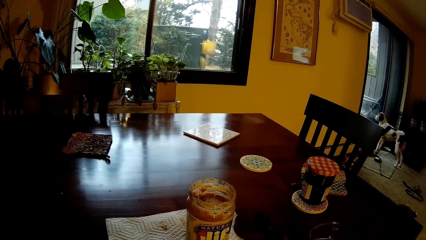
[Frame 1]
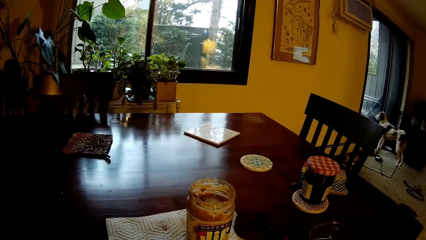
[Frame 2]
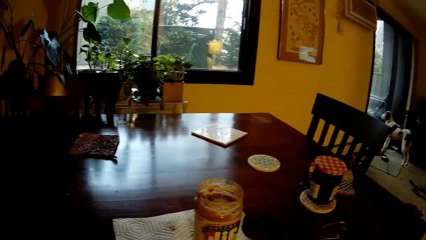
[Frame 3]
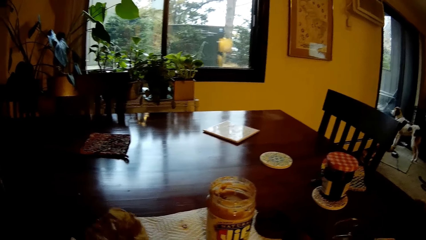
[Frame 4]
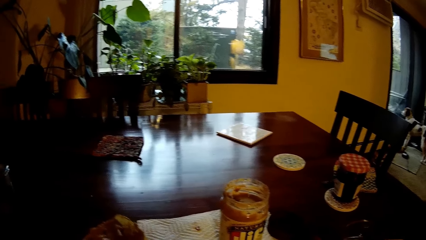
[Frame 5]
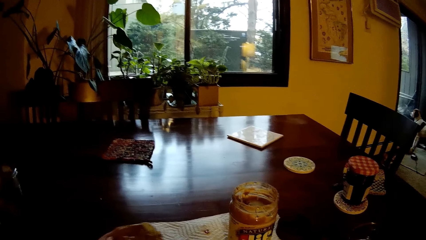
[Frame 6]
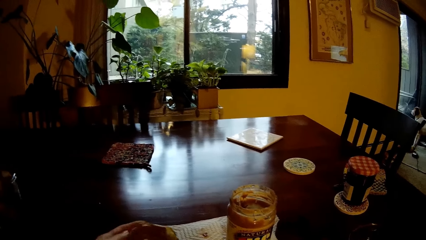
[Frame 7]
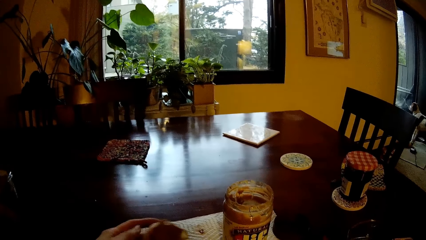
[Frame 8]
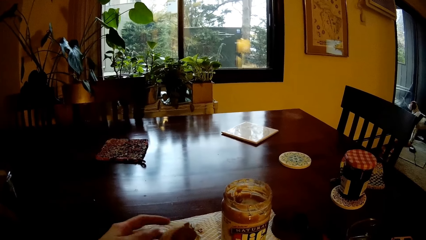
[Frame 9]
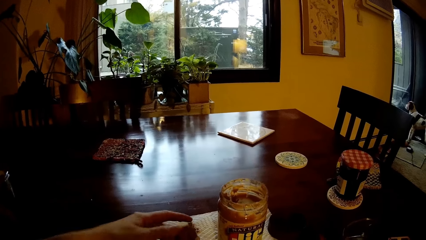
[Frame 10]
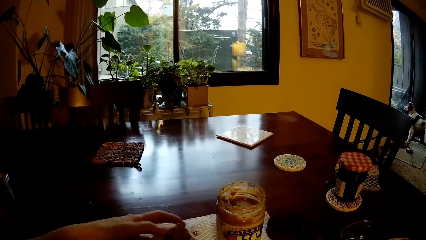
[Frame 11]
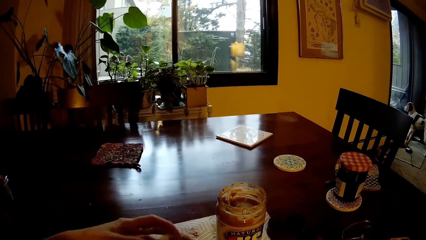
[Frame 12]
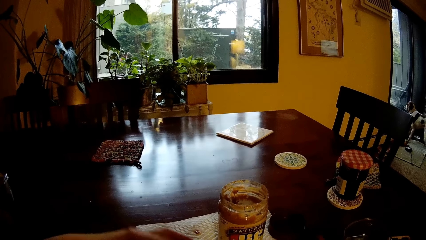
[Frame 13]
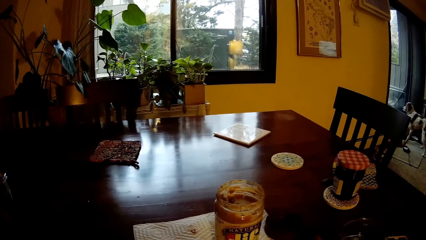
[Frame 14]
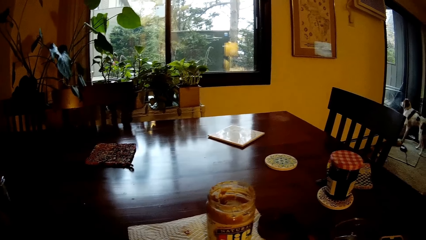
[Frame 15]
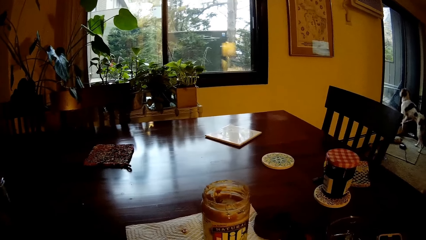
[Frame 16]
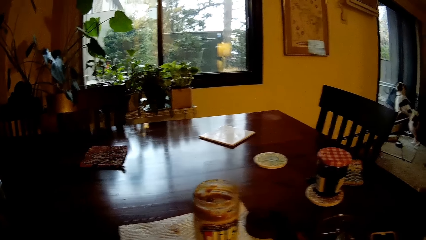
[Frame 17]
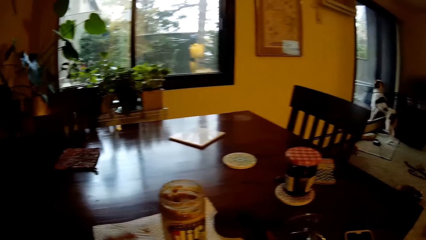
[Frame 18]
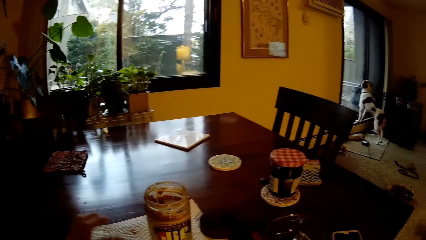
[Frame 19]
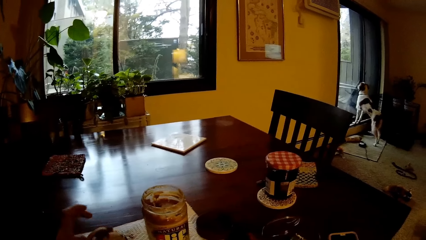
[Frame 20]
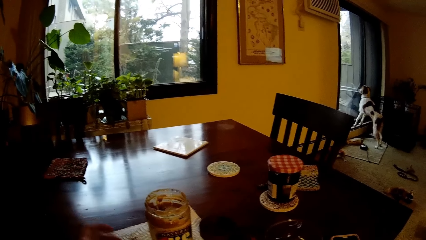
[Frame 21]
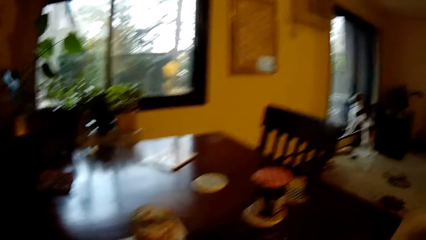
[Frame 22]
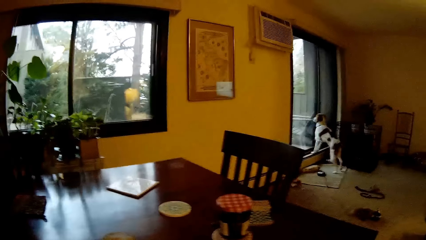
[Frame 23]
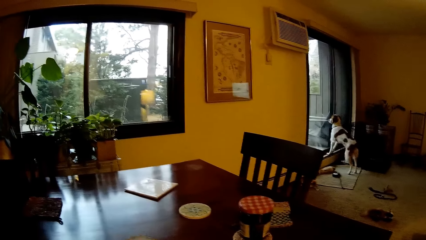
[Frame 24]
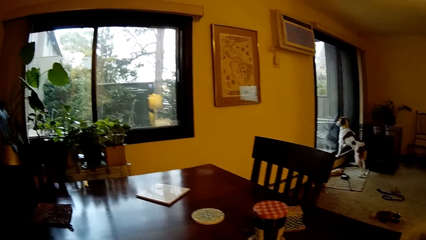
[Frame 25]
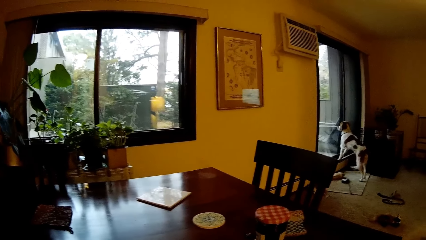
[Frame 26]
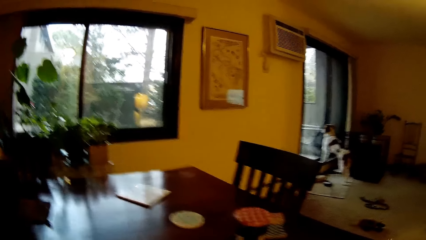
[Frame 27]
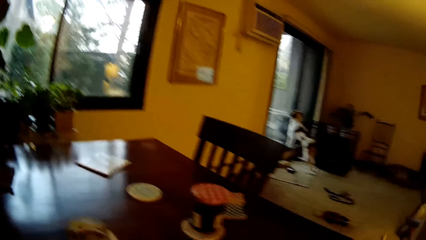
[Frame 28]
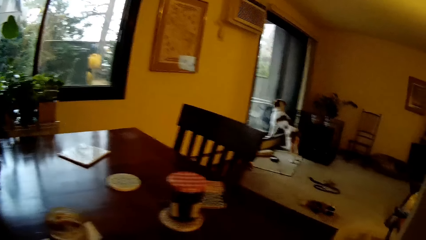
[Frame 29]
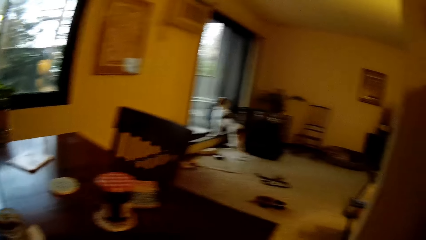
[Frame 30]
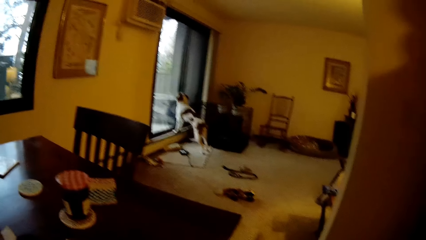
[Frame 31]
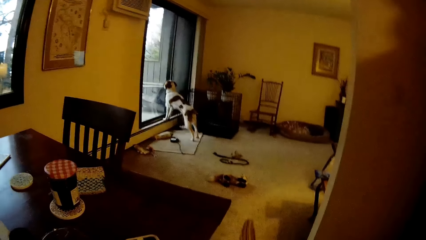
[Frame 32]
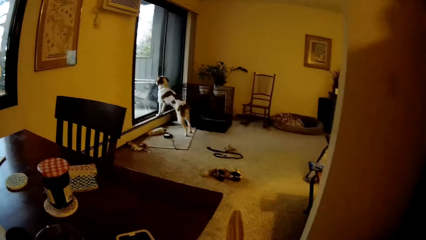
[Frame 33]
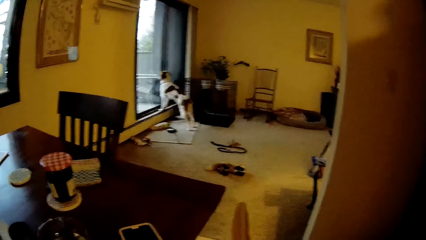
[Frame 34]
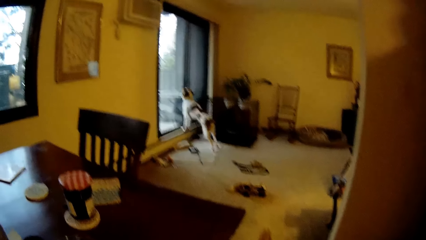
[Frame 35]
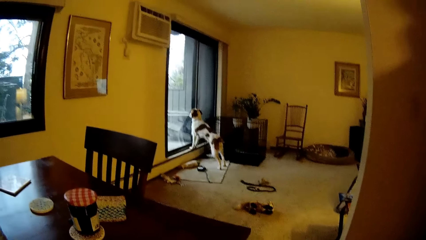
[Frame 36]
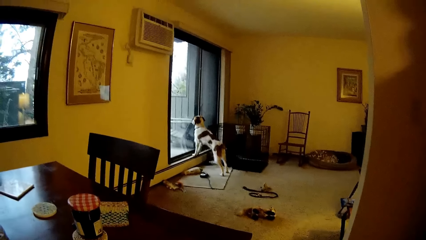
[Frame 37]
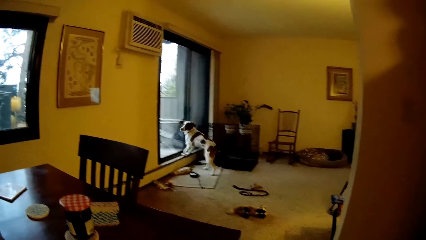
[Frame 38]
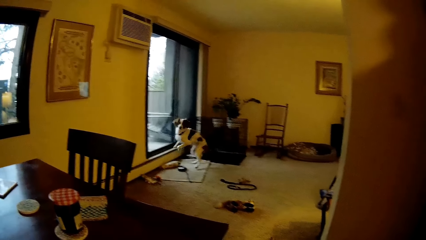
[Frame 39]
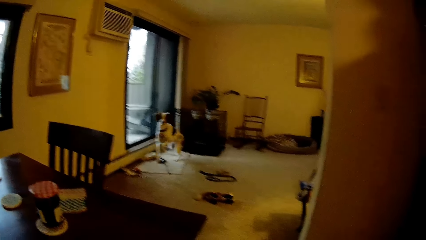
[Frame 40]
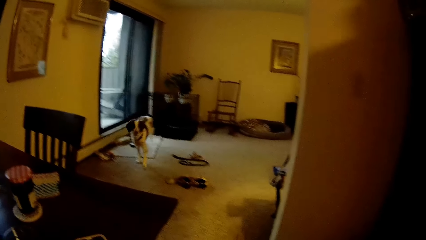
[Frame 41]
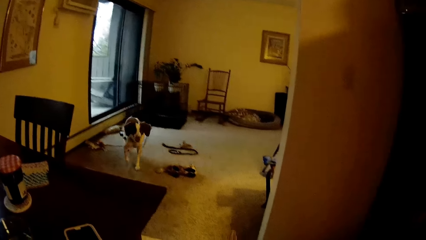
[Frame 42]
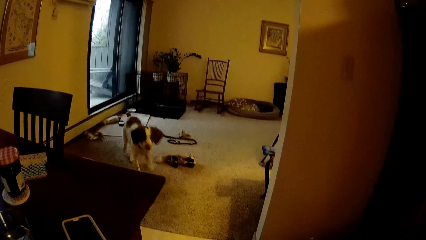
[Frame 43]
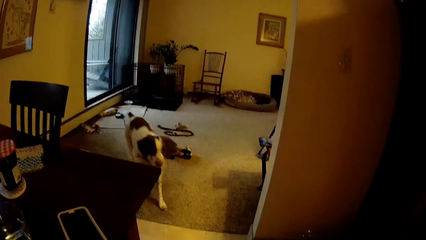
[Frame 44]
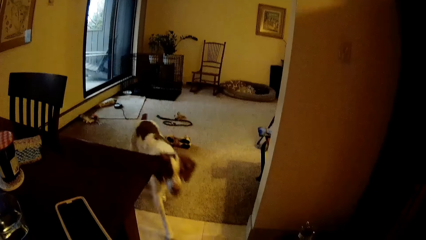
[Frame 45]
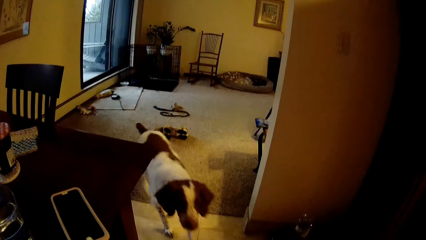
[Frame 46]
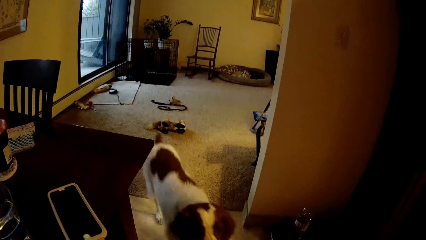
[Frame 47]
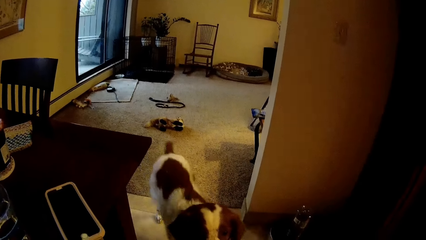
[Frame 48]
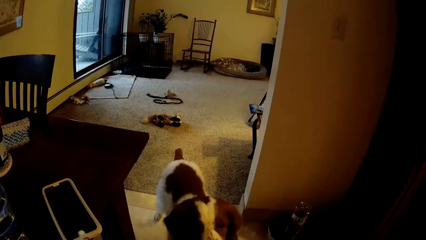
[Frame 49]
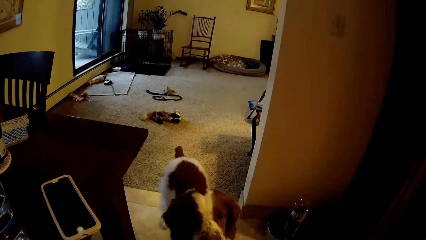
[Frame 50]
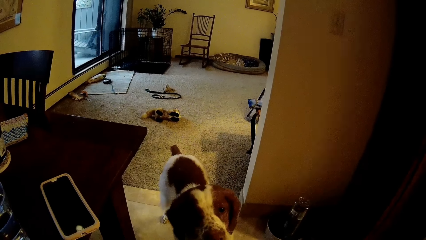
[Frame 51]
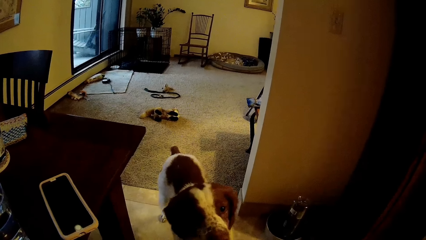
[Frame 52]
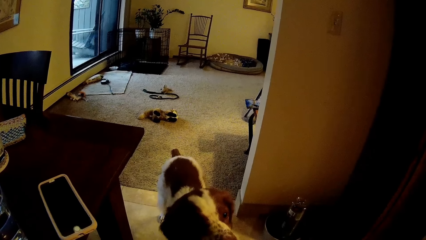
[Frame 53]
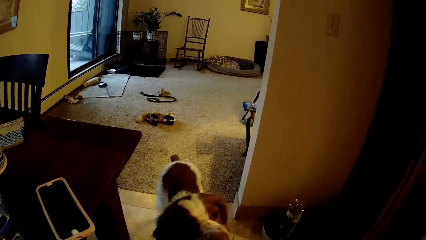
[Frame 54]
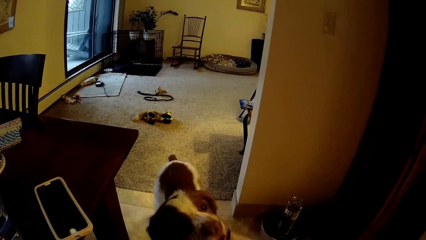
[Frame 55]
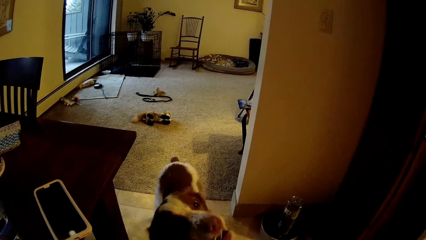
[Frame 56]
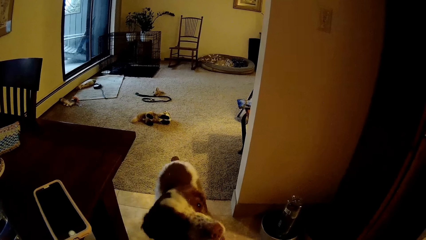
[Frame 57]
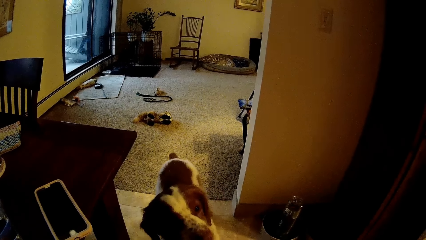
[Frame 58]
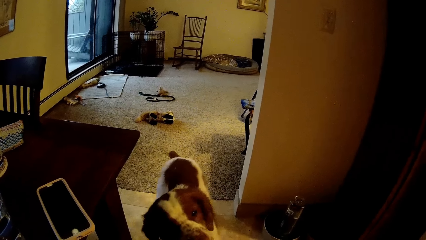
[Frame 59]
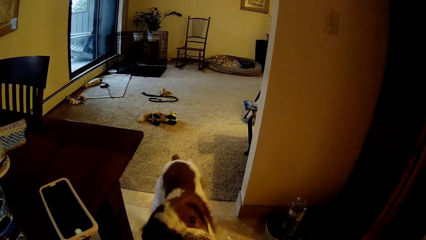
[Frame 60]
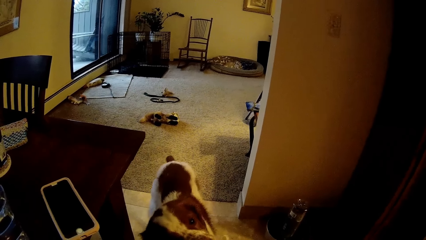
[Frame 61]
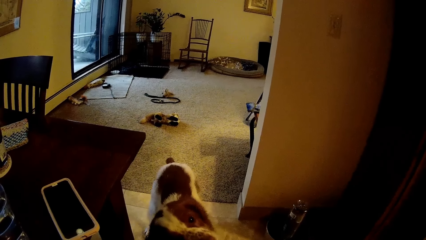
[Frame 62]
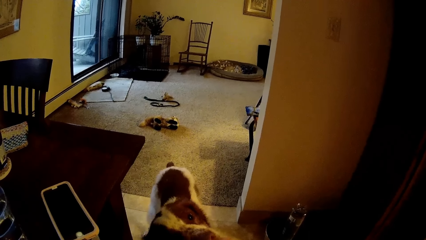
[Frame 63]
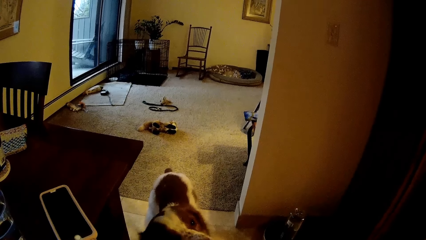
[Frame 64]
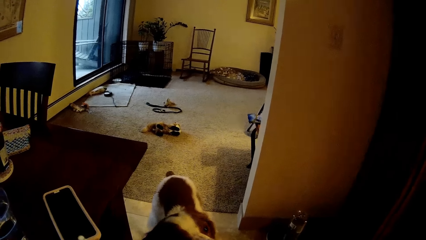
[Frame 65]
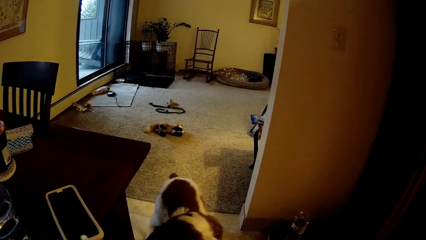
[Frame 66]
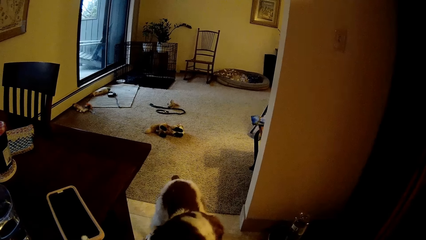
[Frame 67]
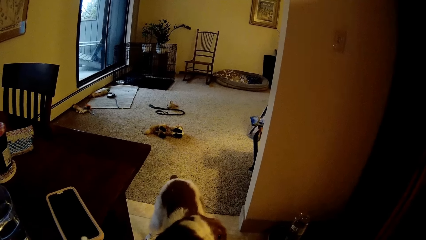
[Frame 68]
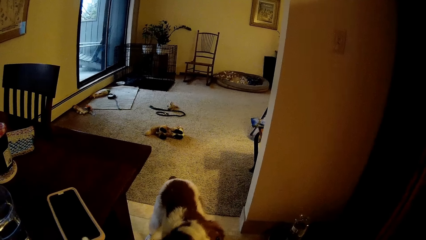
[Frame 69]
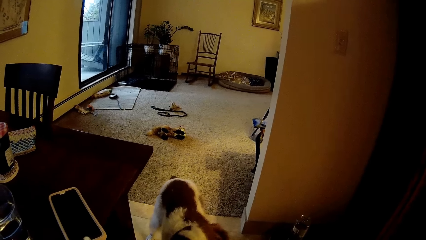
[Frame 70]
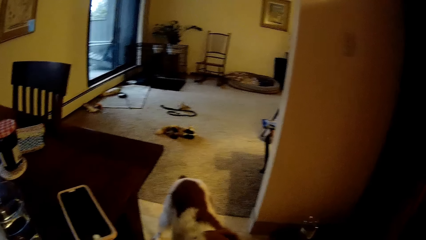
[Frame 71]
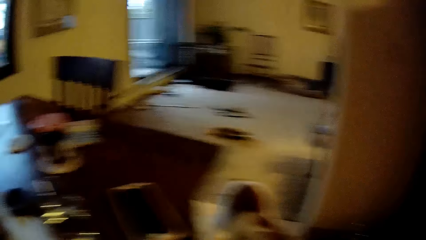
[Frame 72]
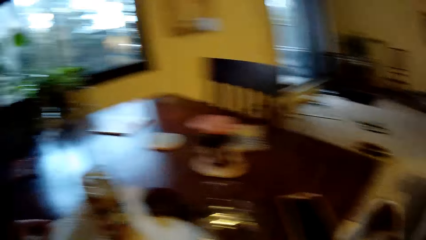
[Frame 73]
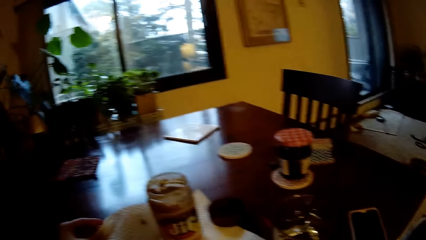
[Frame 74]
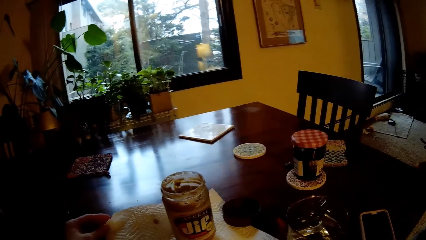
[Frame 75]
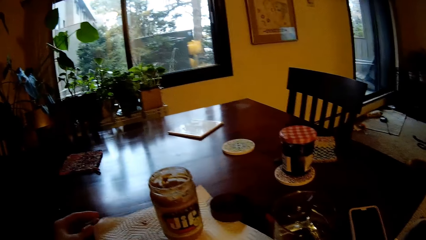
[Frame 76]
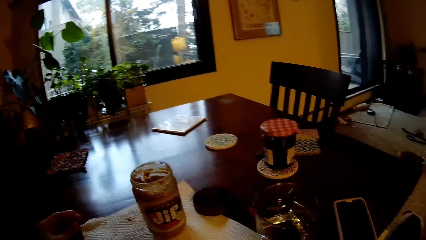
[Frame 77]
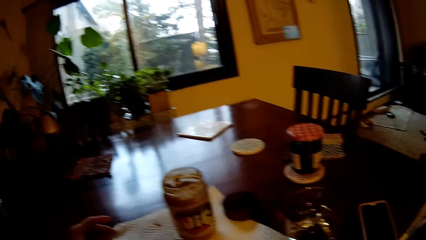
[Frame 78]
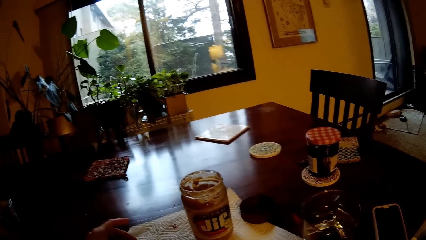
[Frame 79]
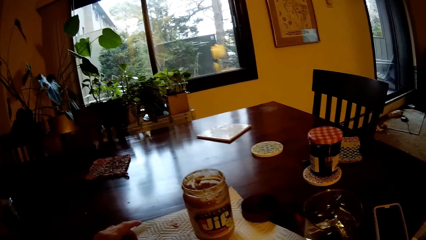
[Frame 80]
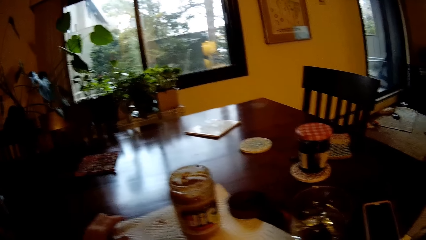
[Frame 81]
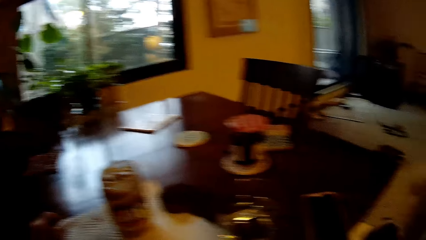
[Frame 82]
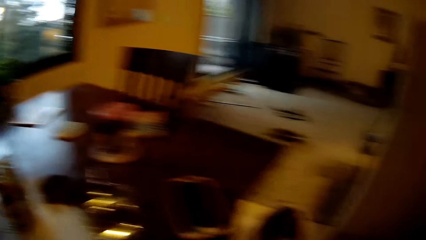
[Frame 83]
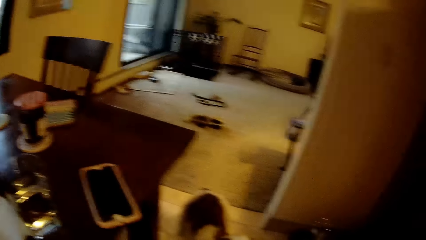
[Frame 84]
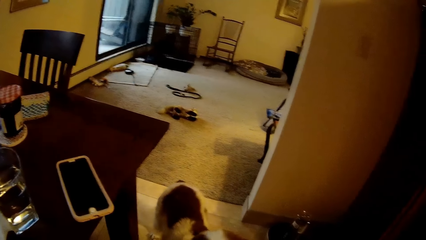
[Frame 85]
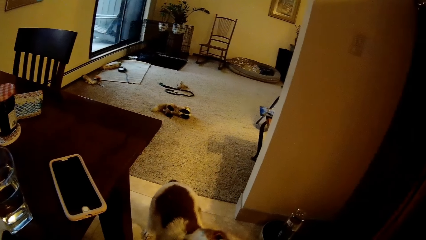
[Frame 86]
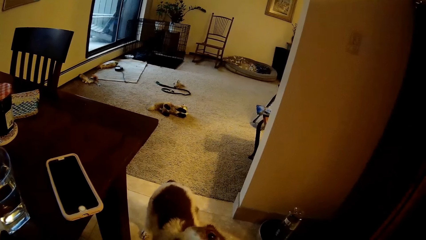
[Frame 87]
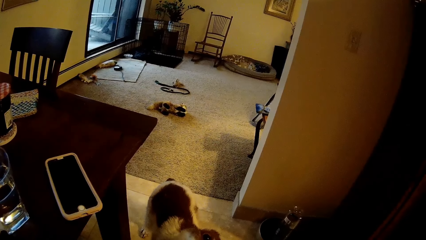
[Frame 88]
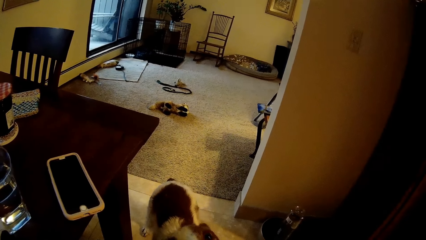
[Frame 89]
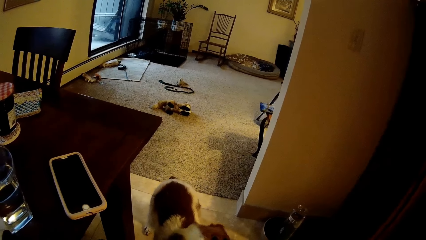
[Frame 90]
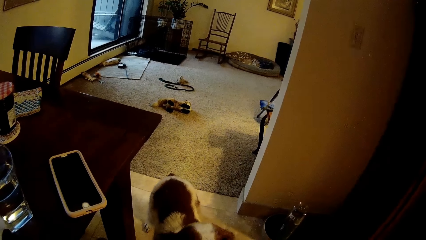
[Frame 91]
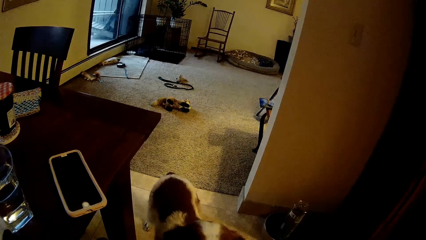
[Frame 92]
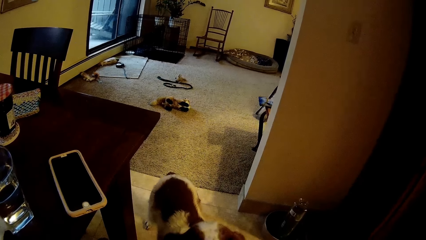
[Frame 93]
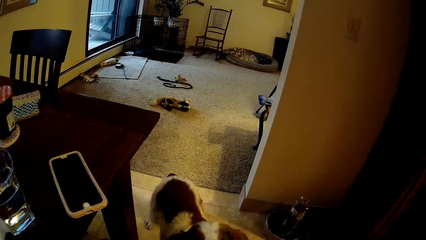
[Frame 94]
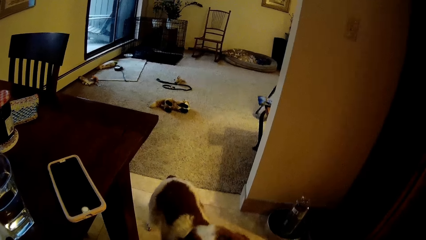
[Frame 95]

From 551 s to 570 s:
The camera wearer holds the round bread in his left hand. He moves his hands over the table. He looks around a room. He feeds a dog the slice of bread with peanut butter with his right hand. He cleans his left hand on a tissue paper on the table. He touches a table towel.
